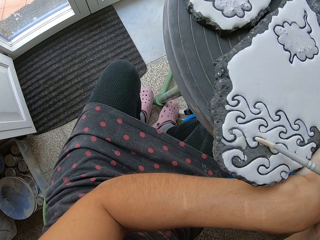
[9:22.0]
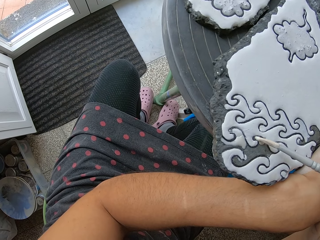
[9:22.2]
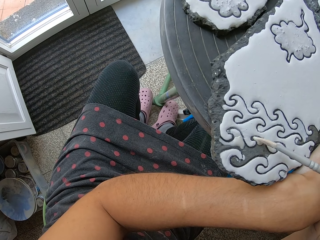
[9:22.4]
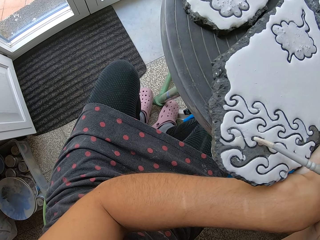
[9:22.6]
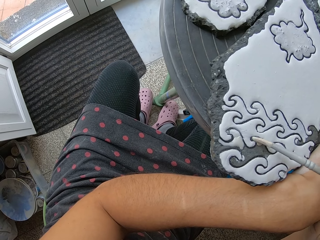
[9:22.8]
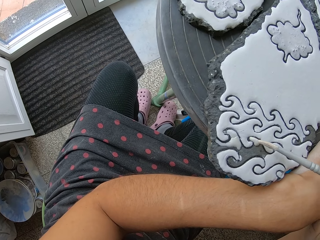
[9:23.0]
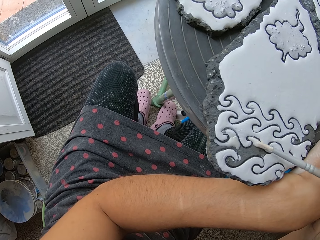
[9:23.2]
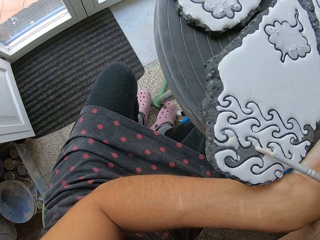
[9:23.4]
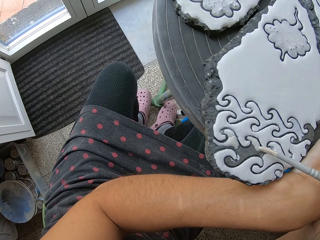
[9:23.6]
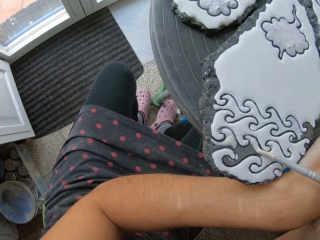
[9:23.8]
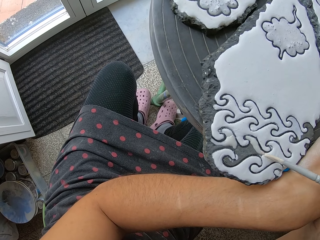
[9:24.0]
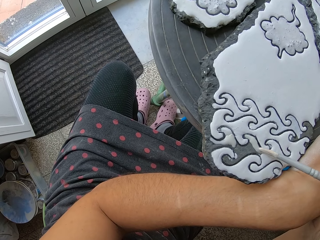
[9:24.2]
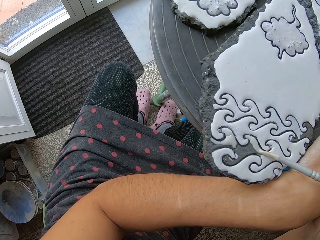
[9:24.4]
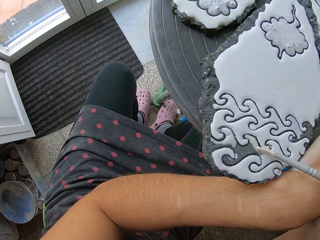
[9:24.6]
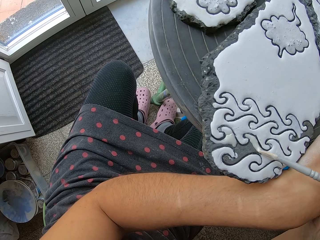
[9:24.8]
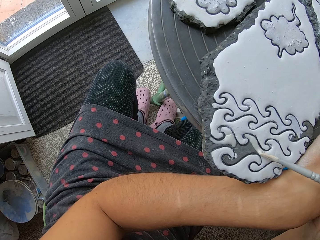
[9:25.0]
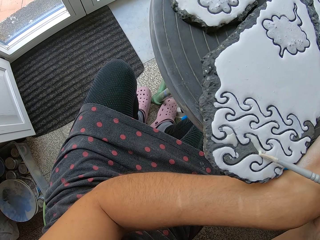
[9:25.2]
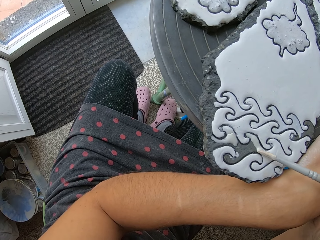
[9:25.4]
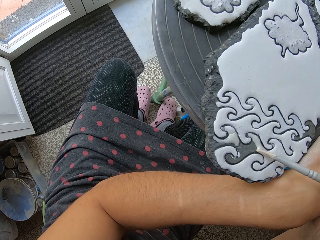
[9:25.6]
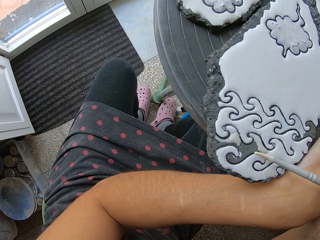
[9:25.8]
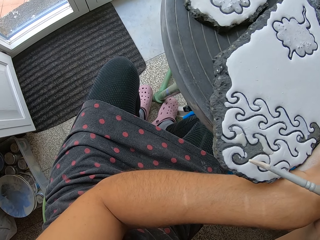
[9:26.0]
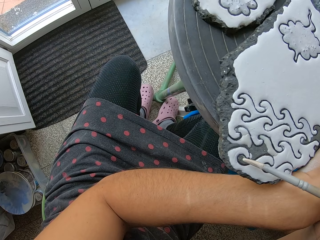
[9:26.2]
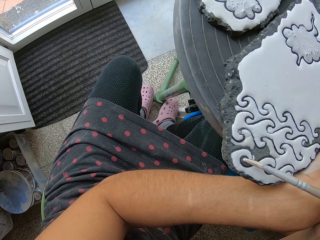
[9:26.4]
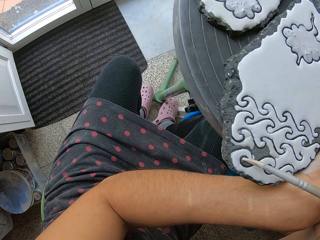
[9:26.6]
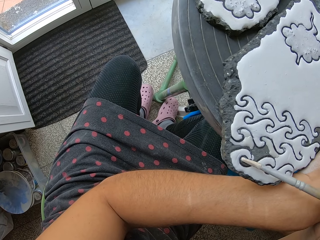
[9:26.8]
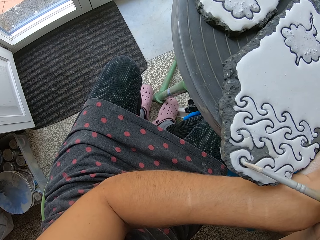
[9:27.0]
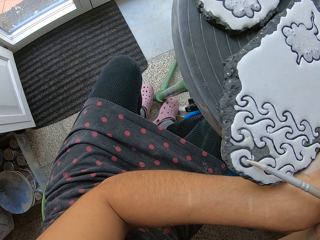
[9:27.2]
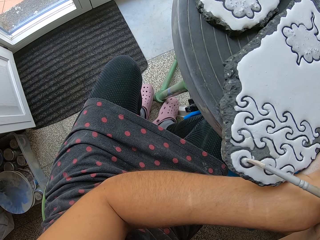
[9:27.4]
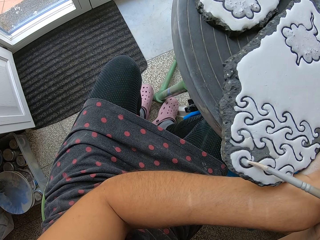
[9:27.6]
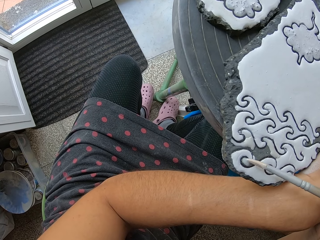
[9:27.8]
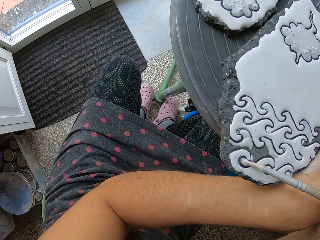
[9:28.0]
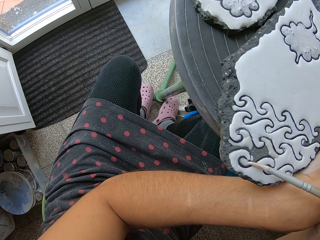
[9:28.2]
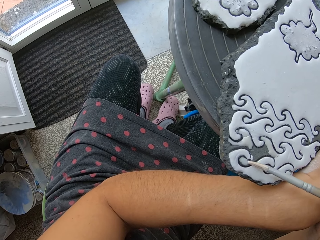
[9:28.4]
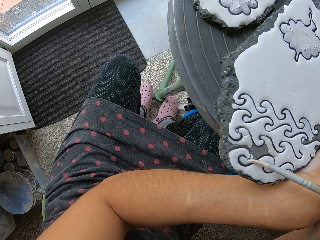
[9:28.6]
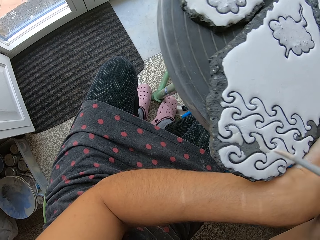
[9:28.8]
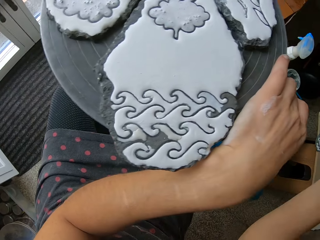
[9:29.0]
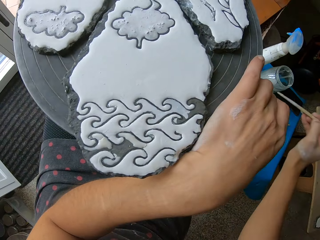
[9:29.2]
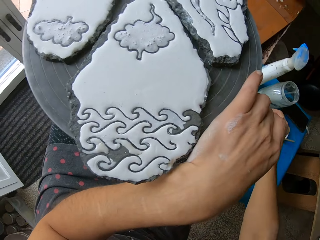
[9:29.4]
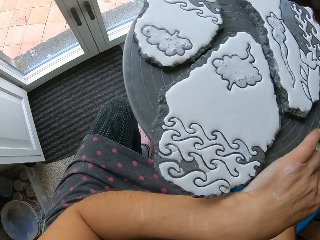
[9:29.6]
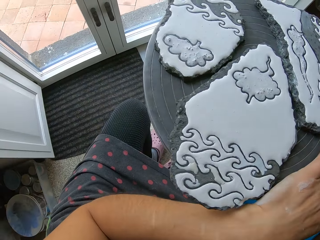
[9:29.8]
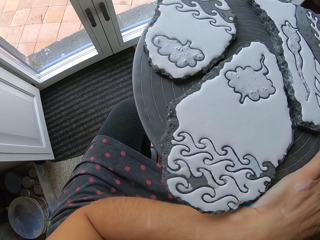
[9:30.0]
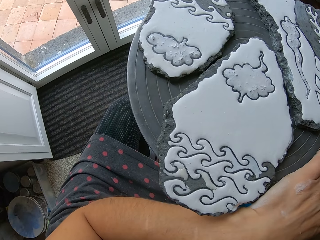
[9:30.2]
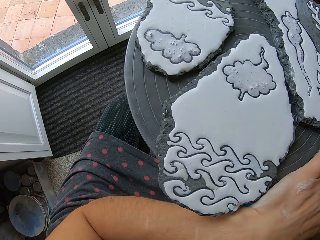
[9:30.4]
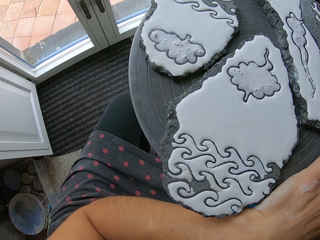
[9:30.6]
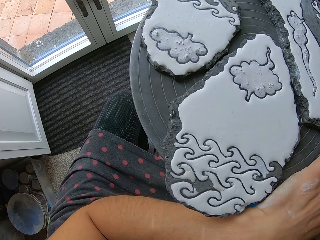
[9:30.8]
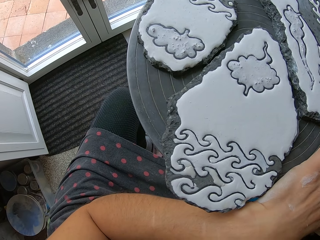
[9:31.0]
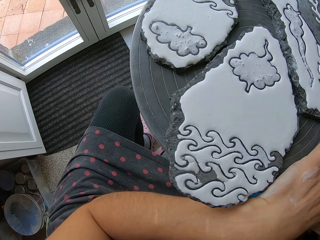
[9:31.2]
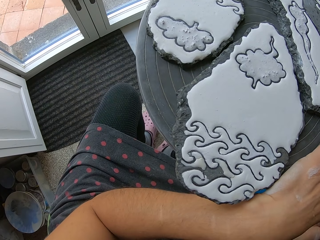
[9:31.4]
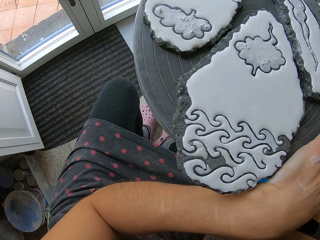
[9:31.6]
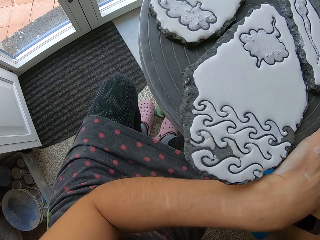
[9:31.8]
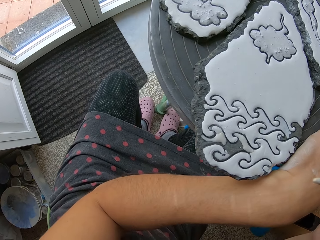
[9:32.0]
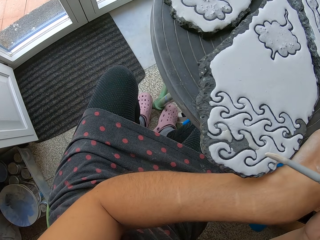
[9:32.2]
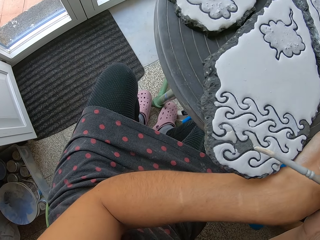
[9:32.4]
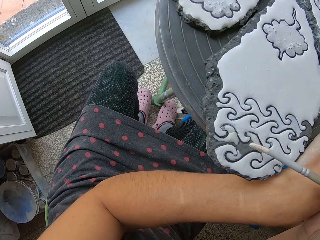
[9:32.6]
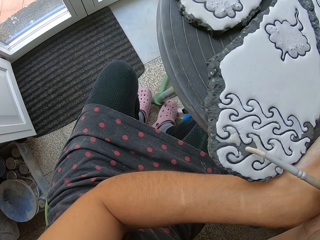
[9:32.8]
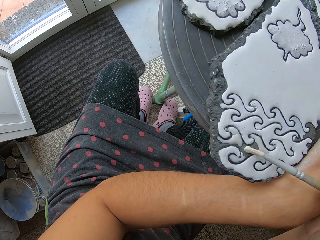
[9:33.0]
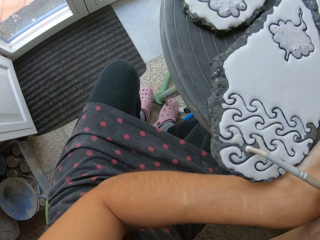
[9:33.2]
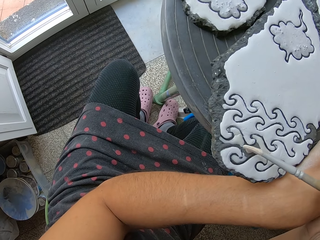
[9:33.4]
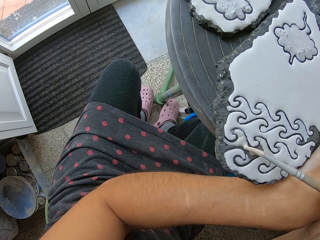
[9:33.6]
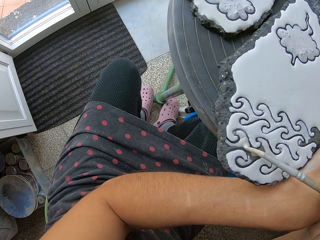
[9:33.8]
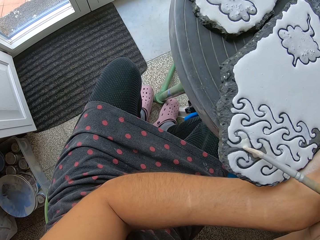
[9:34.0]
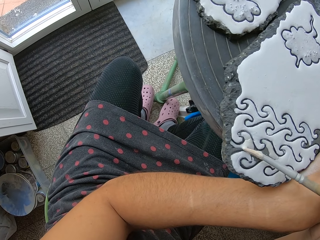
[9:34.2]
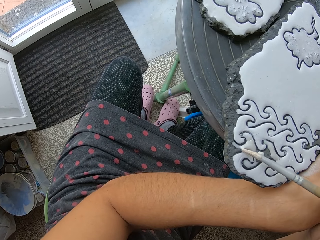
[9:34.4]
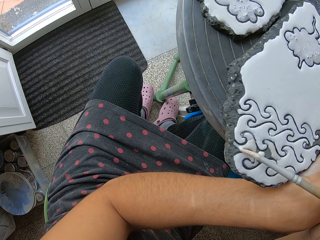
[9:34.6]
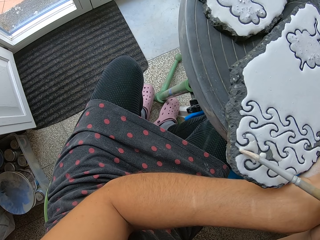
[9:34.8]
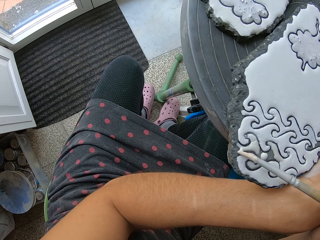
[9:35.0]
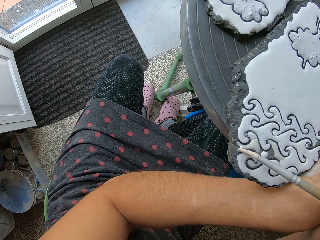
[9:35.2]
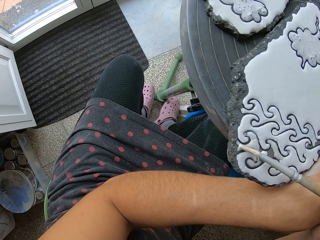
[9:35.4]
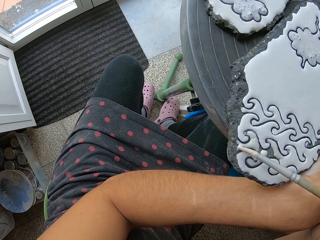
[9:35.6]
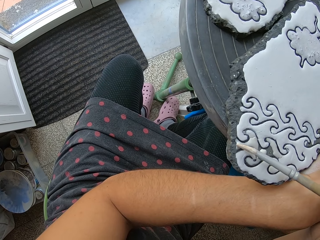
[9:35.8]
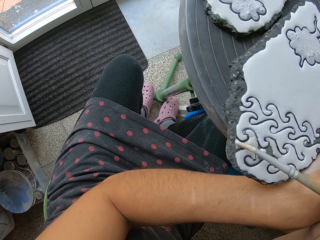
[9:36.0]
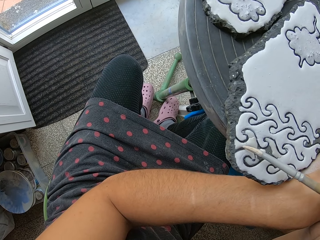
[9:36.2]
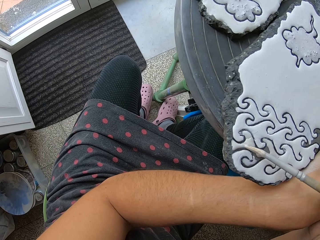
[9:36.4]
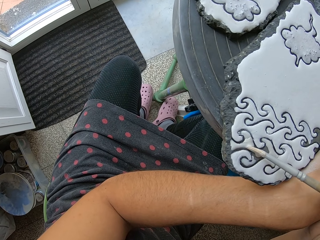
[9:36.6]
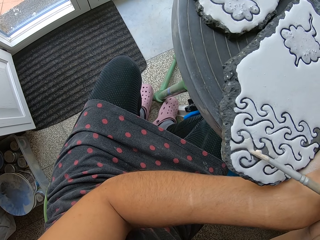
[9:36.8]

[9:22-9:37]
The camera wearer holds the paint brush with her right hand. She paints a clay work on the table stand with the paint brush in her right hand.

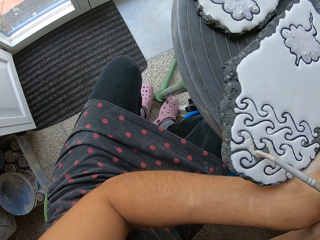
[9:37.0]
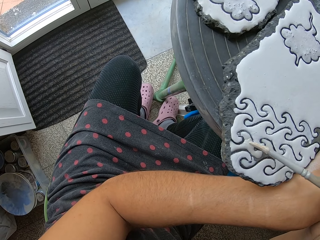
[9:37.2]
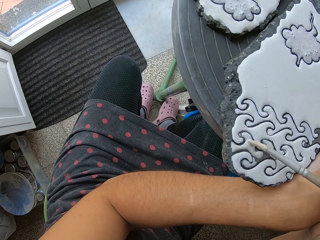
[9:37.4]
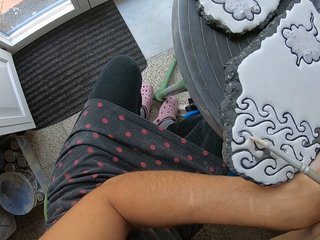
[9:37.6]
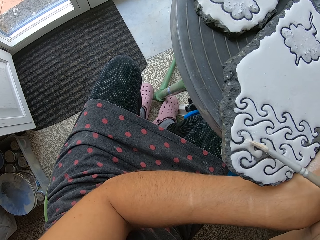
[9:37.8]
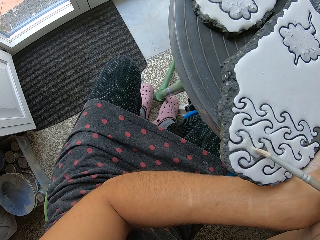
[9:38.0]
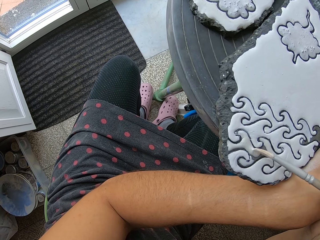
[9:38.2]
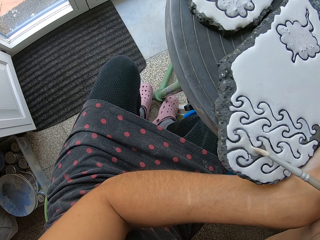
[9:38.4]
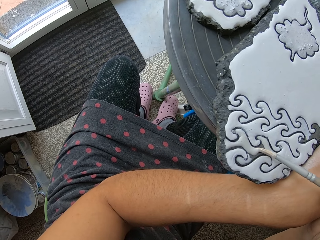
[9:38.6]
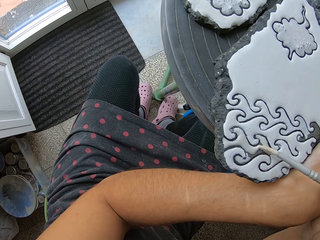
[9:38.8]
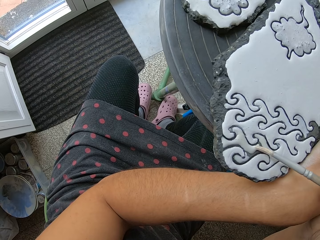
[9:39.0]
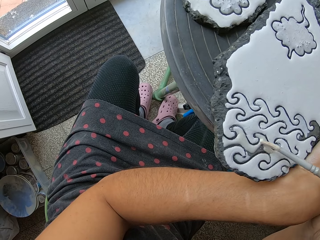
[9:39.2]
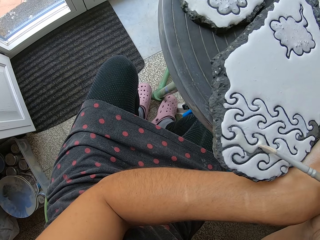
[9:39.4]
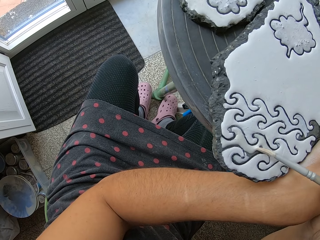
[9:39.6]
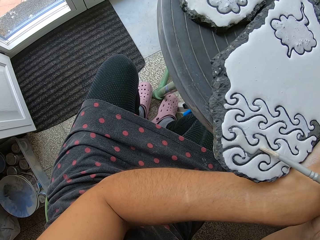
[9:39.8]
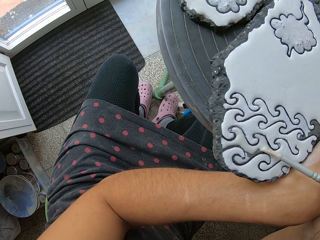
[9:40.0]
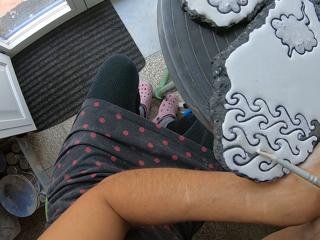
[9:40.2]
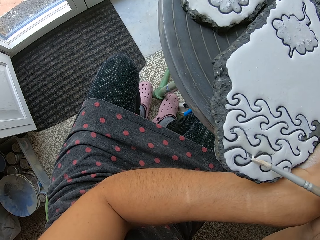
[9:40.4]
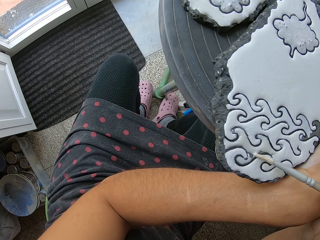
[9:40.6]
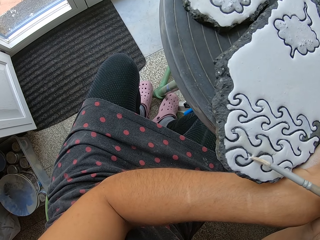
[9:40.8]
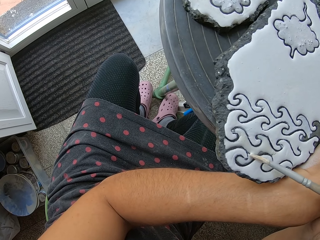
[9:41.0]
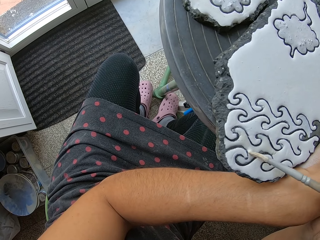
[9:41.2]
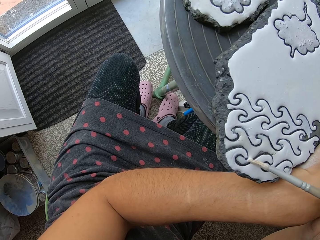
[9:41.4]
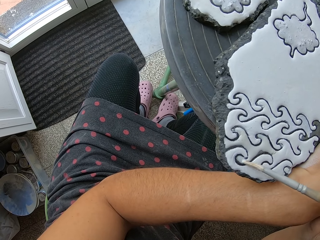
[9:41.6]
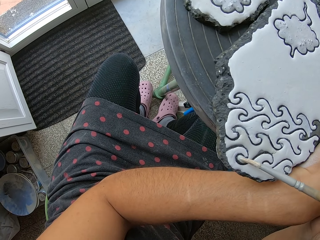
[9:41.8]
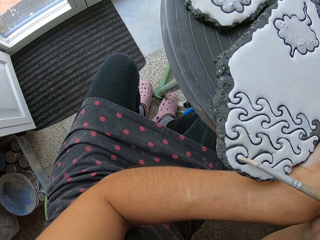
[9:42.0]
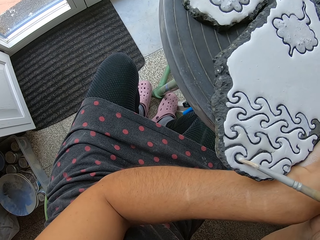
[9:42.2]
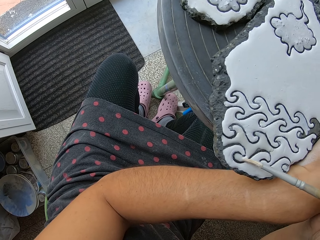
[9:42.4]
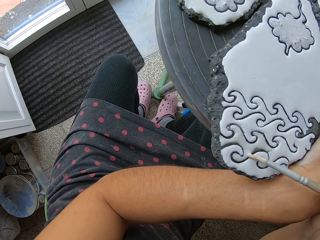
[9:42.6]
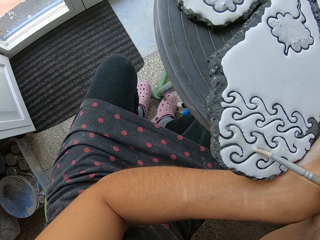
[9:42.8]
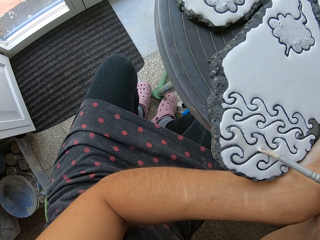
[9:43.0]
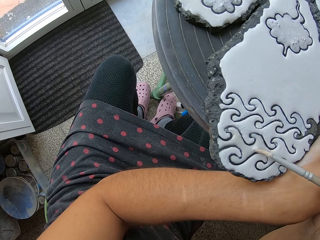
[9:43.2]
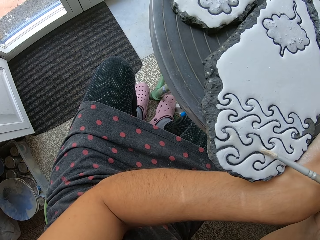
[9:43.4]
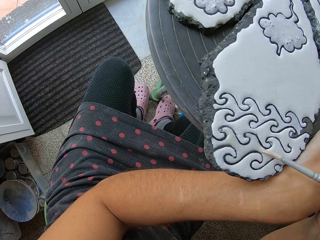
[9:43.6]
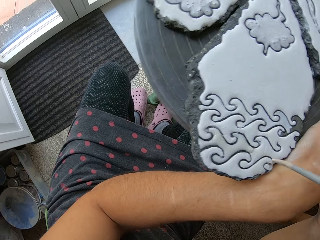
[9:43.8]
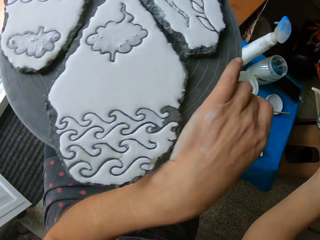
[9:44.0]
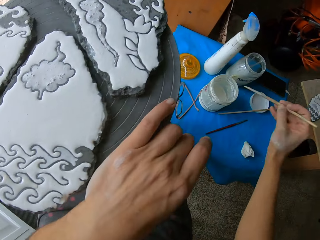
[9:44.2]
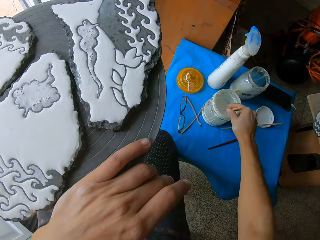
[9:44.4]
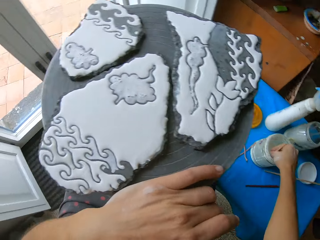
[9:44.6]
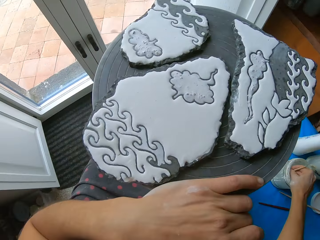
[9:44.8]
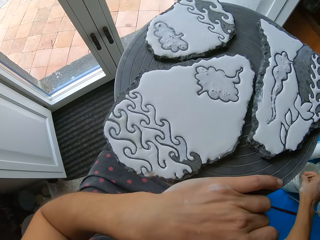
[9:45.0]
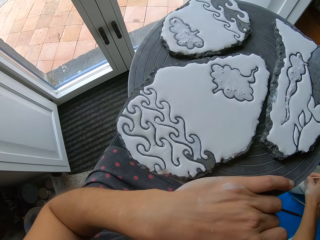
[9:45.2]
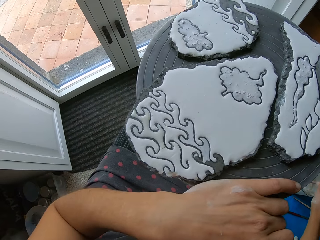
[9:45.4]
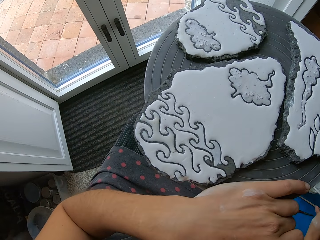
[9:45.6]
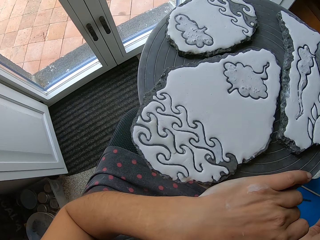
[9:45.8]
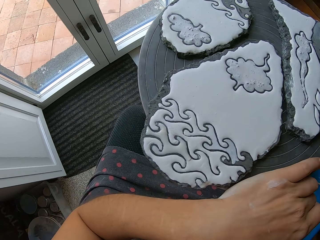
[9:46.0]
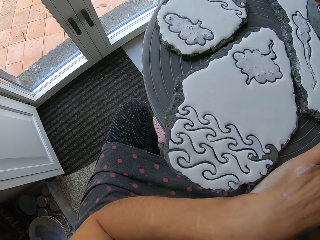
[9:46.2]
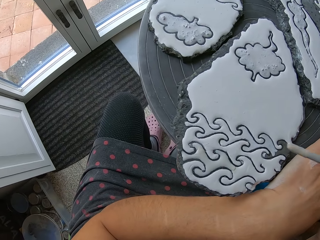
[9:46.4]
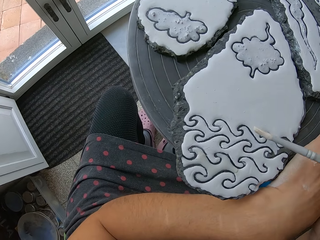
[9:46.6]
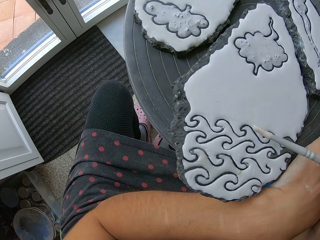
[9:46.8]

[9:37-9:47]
The camera wearer stirs the paint in the container on the table with the paint brush in her right hand. She dips the paint brush in the paint. She takes paint from the container with the paint brush in her right hand.
